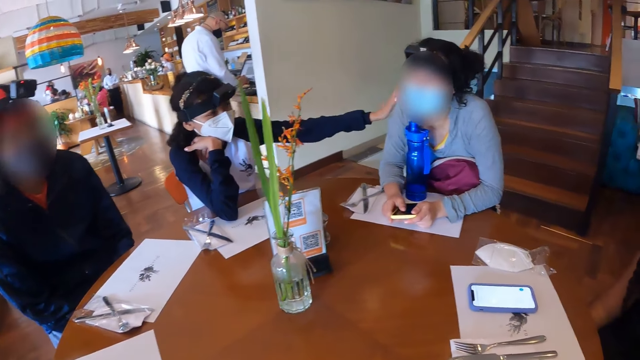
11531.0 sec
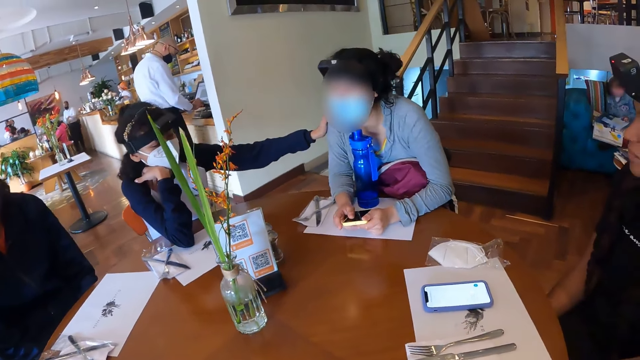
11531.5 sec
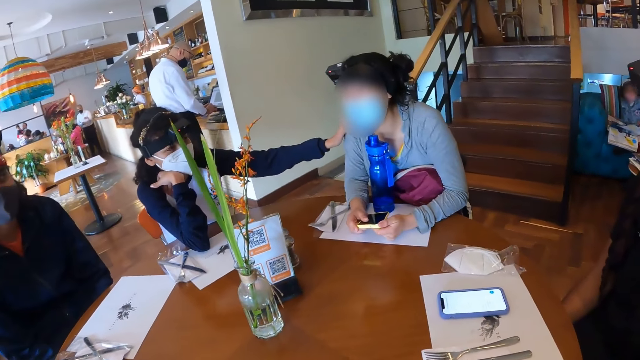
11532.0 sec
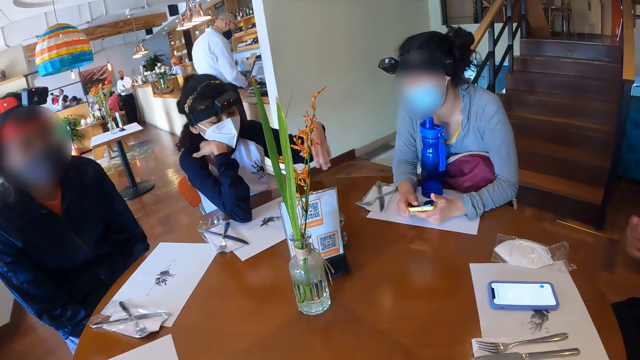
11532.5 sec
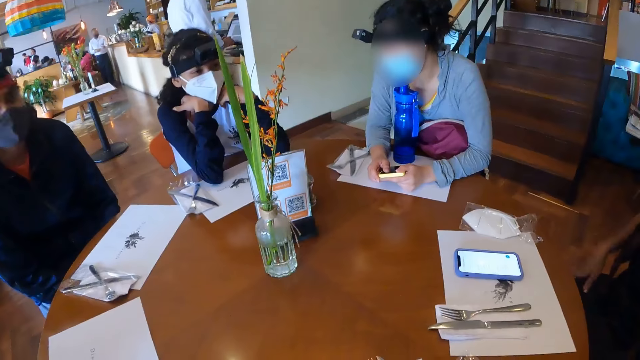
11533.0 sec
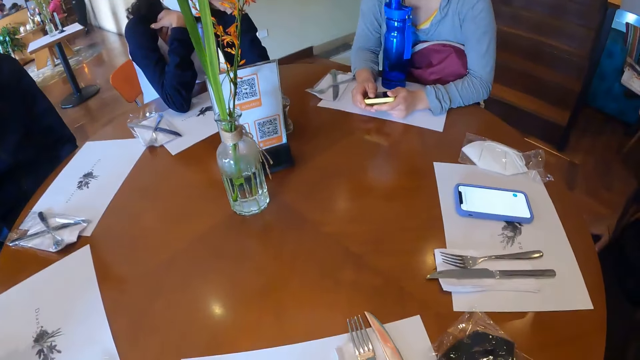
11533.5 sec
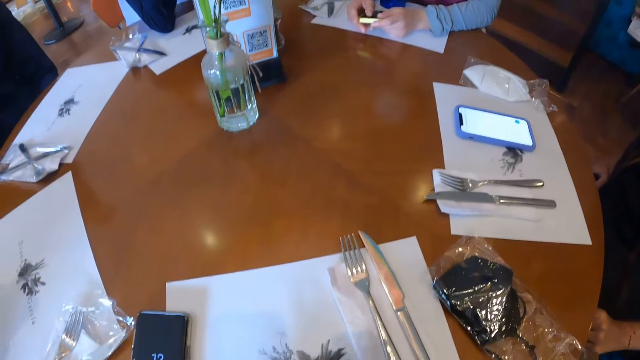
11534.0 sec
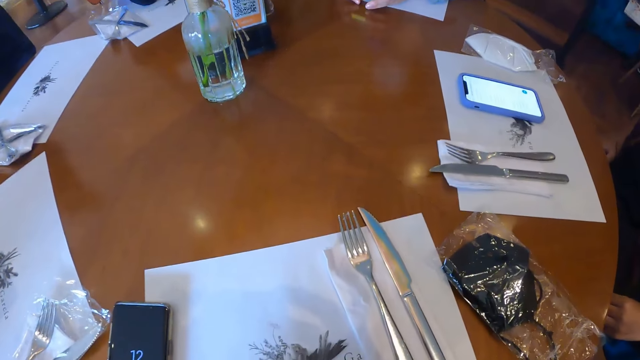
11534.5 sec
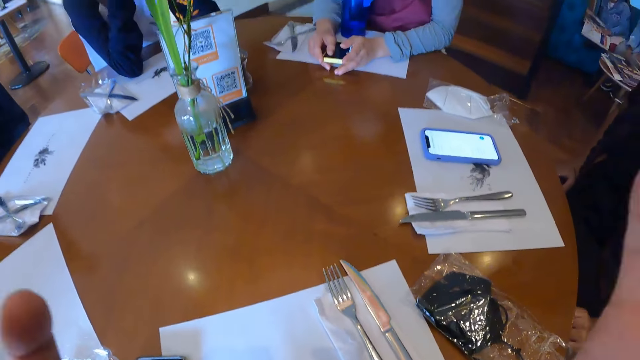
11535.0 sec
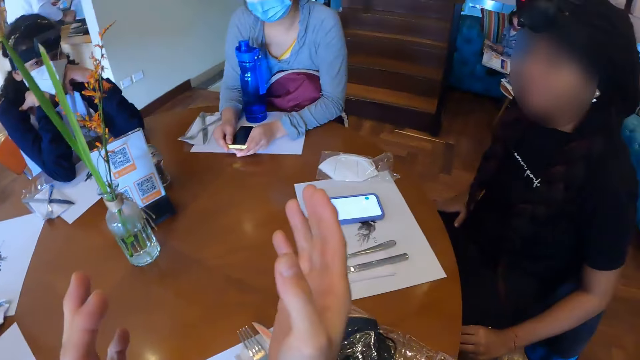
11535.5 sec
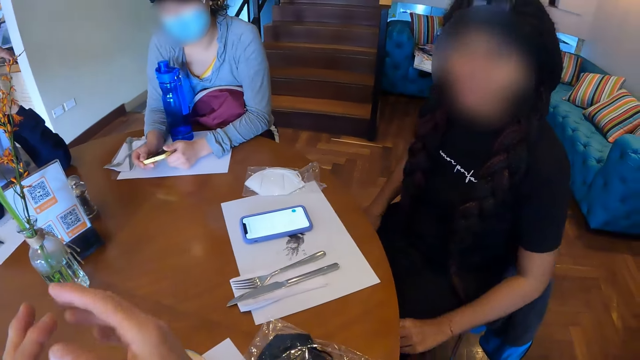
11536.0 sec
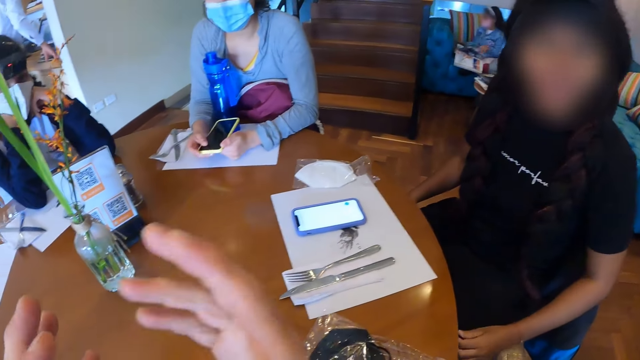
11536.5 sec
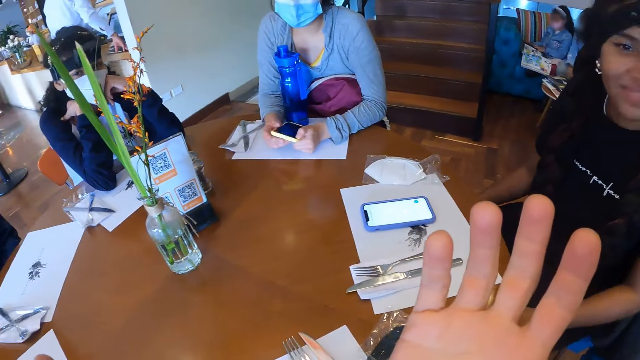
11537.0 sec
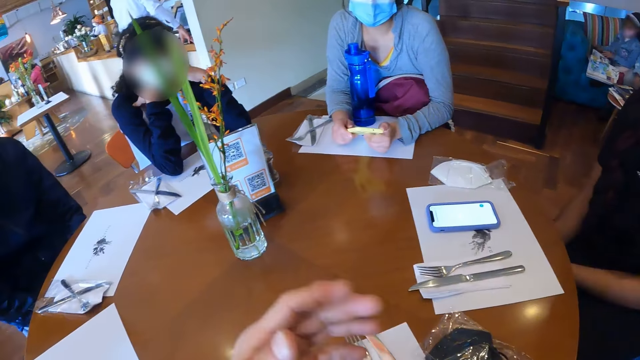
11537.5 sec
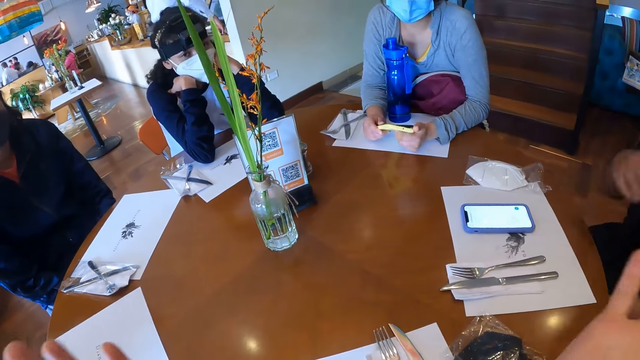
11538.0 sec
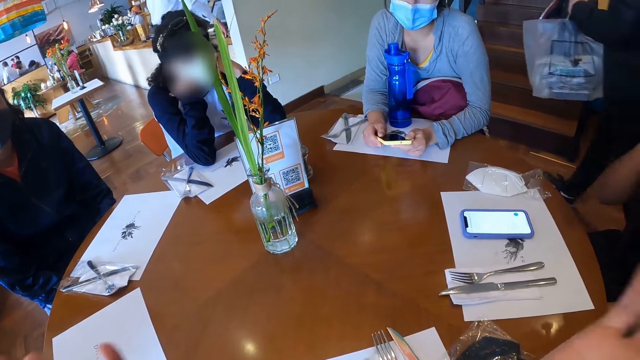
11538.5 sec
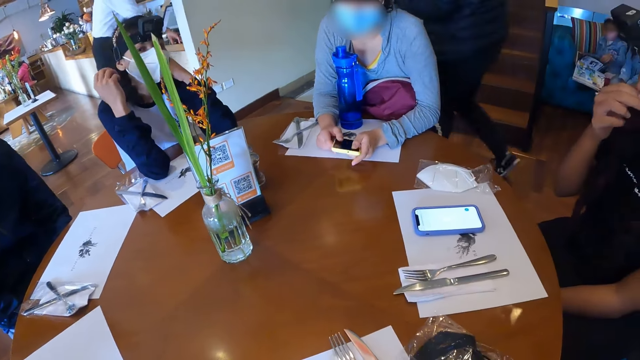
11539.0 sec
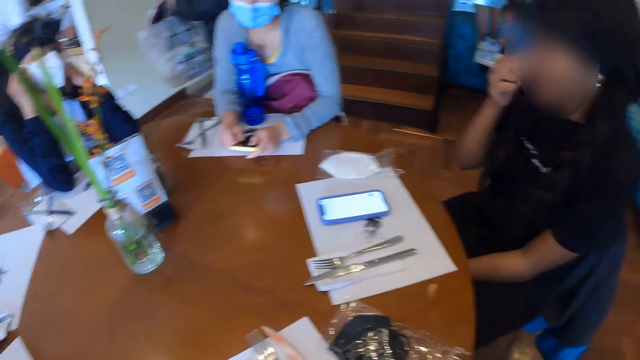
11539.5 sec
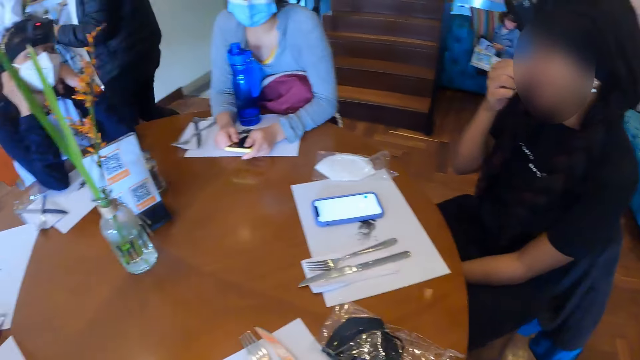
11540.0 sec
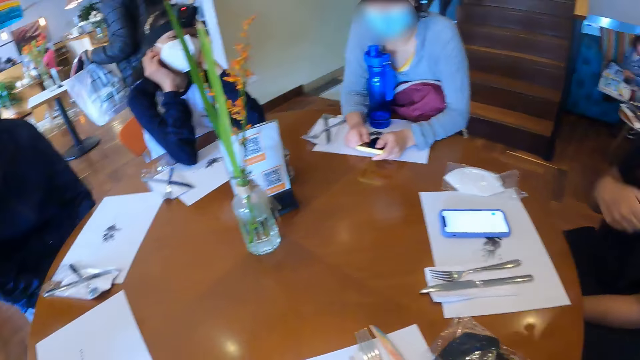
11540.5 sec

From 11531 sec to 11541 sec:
A woman pats another woman on the shoulder with her left hand. She holds the other woman's shoulder. A third woman makes gestures with her right hand. The first woman leans on the table. The camera wearer looks around the table. They gesture at the first woman with both hands. Another woman opens the phone's pouch with her right hand. The third woman picks her nose with her right hand. The first woman touches her ear with her right hand.

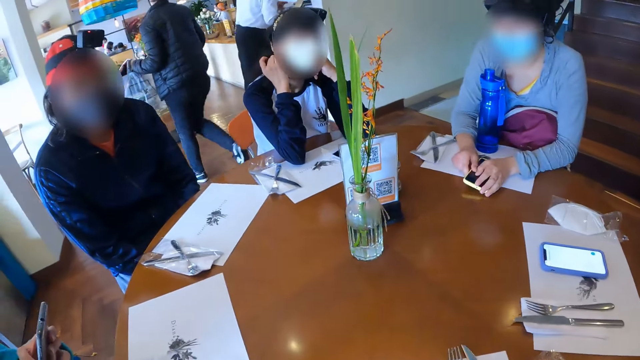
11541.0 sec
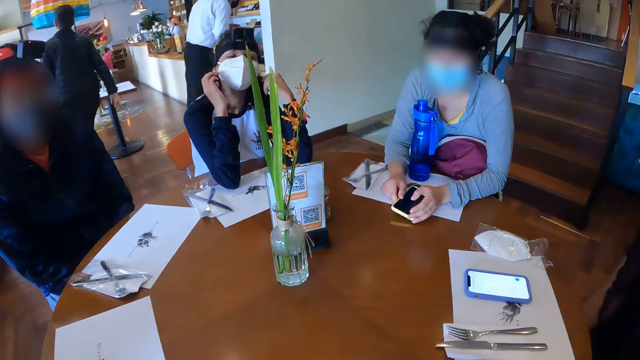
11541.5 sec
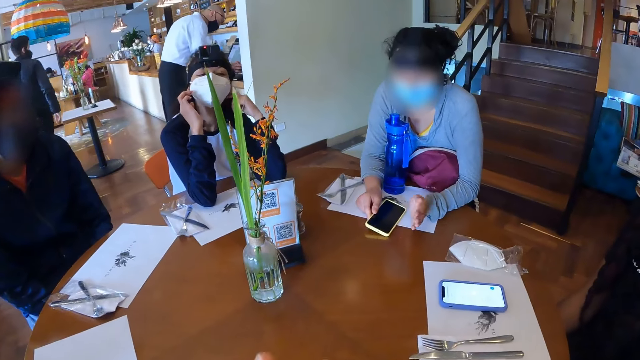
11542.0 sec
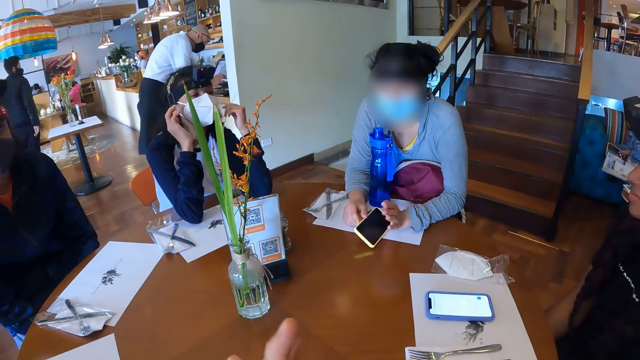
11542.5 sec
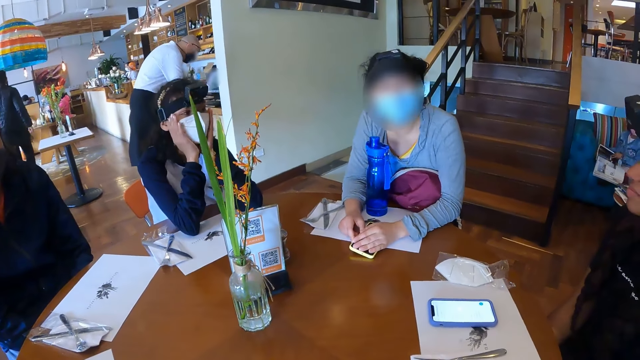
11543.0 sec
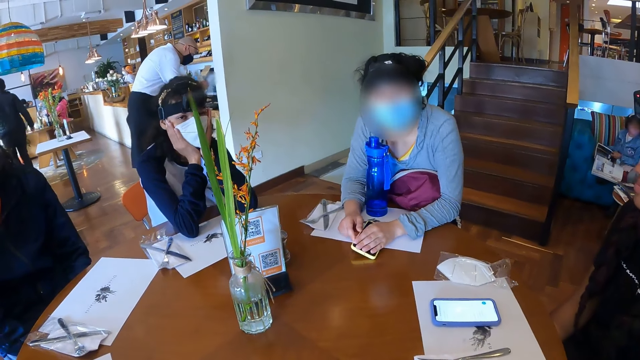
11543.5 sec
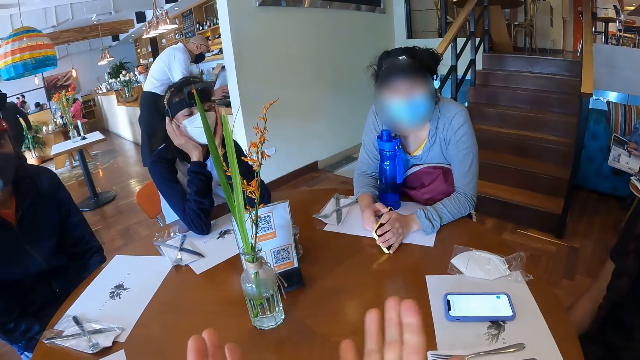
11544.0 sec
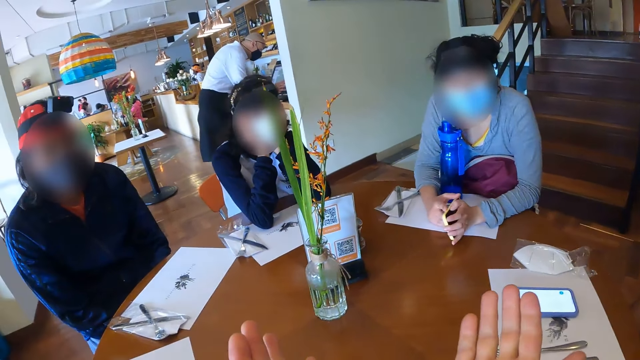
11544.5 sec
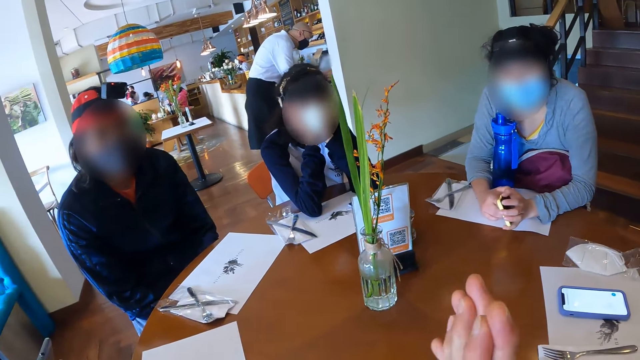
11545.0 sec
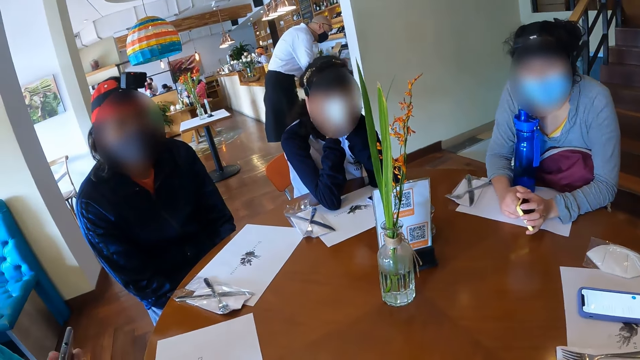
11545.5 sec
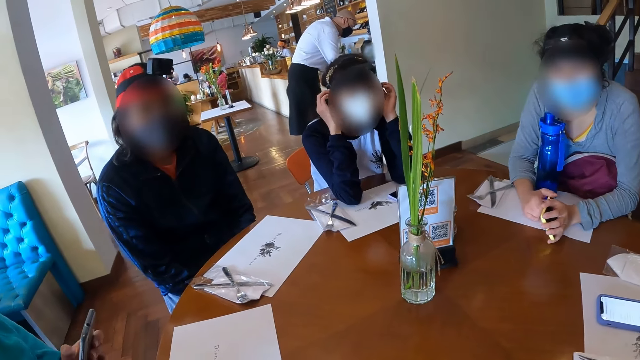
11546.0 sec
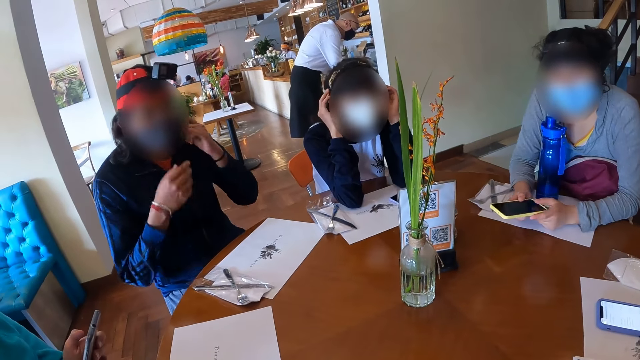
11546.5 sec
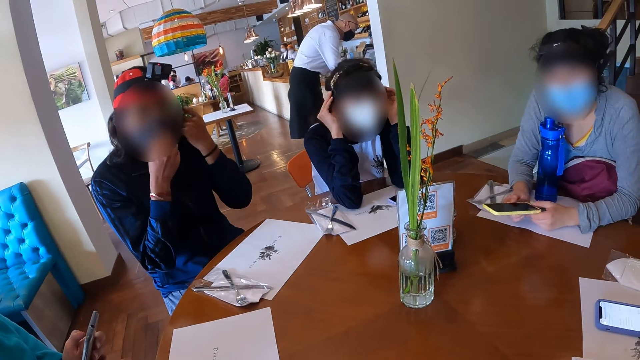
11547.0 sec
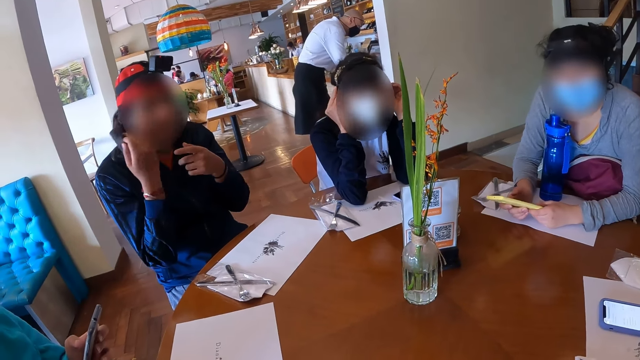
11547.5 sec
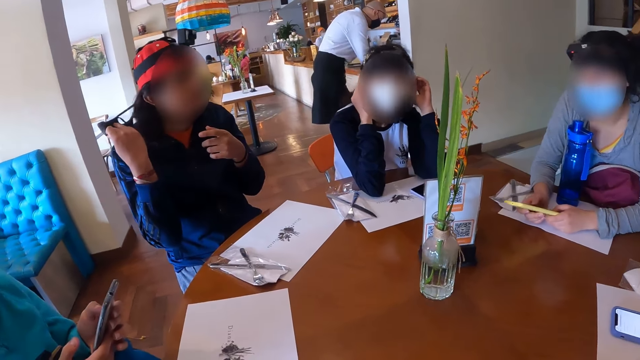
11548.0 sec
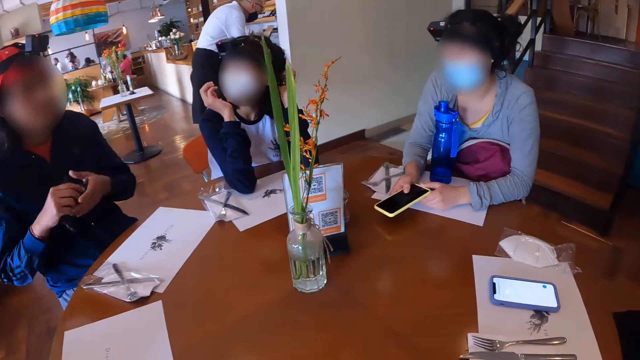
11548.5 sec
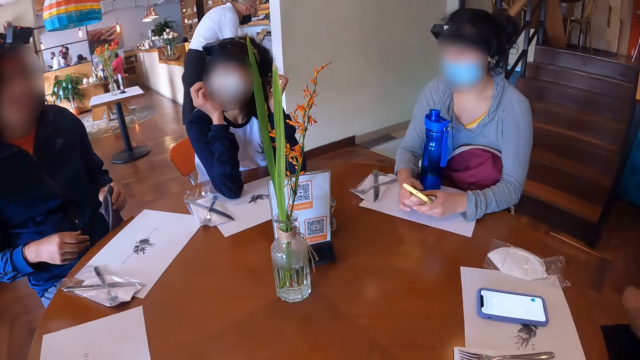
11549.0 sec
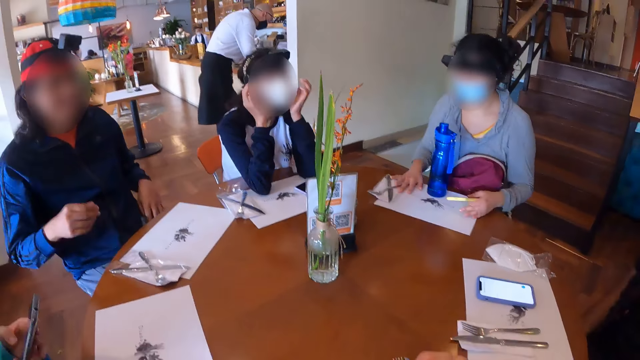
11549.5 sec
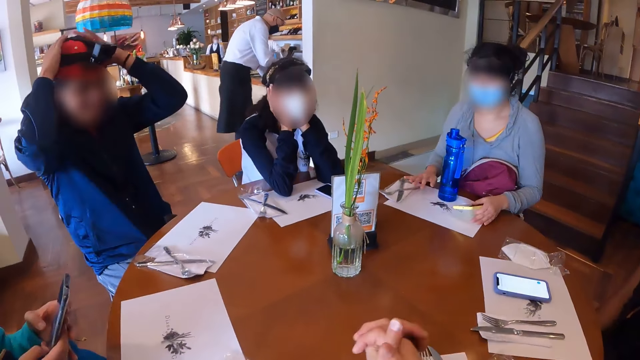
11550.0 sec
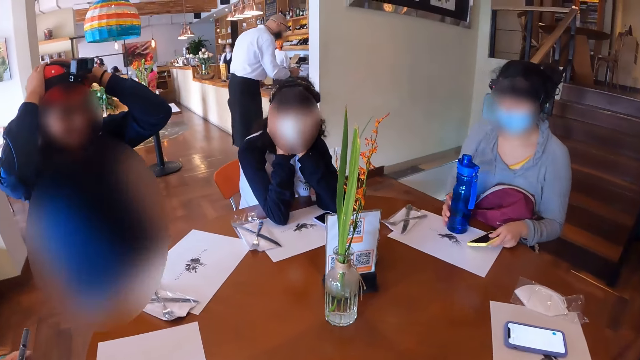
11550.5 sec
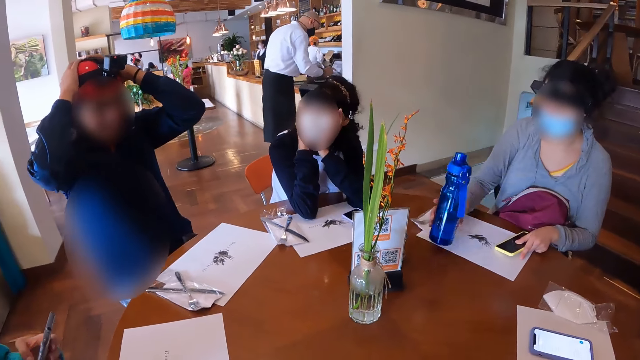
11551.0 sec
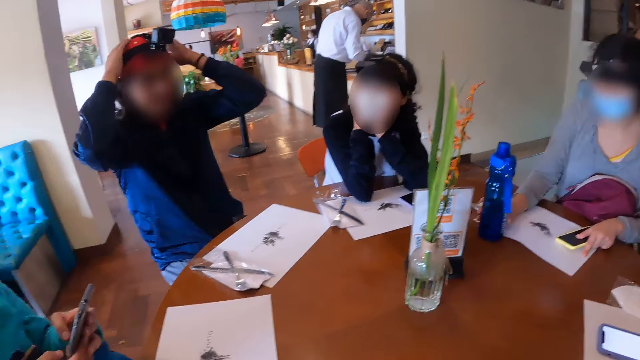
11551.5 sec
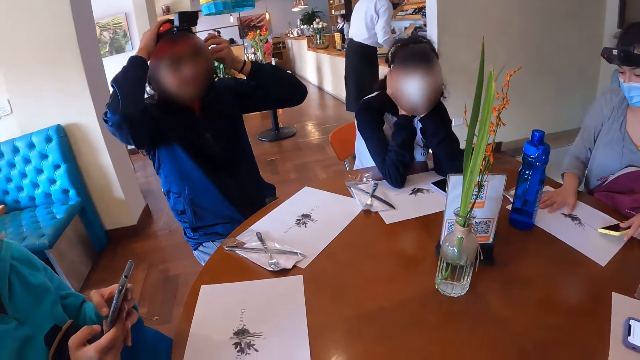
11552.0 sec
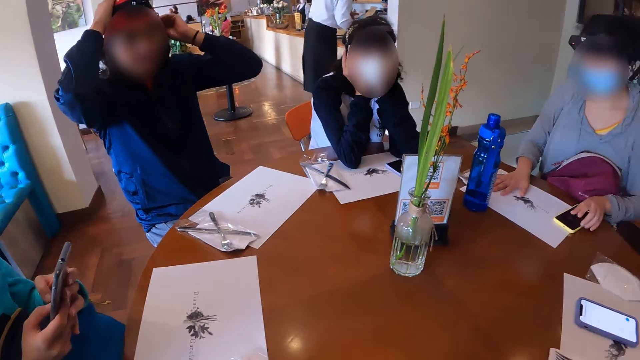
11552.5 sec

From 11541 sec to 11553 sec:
A woman drops the phone on the table with both hands. Another woman touches her left ear with her left hand. She adjusts her face mask. The first woman taps the phone in her right hand on the table. The second woman touches her face with both hands. The camera wearer gestures at the second woman with both hands. A third woman operates the phone with her left hand. A man removes a face mask from his face with both hands. He transfers the face mask from his right hand to his left hand. The first woman holds the phone with her left hand. The man places the face mask in his left hand on his lap. The first woman moves a food menu on the table with both hands. The third woman operates the phone with both hands. The man touches his head with both hands. The first woman moves the bottle on the table with her right hand and drops the phone on the table with her left hand. The man holds his head.
